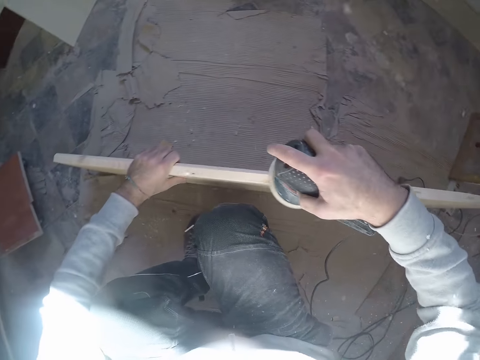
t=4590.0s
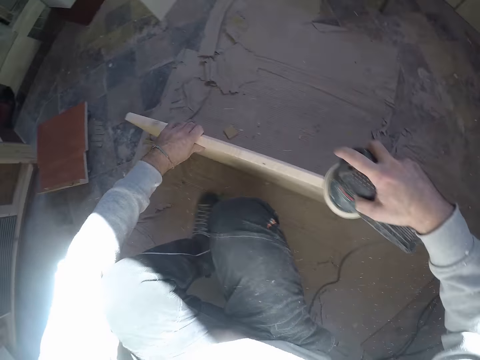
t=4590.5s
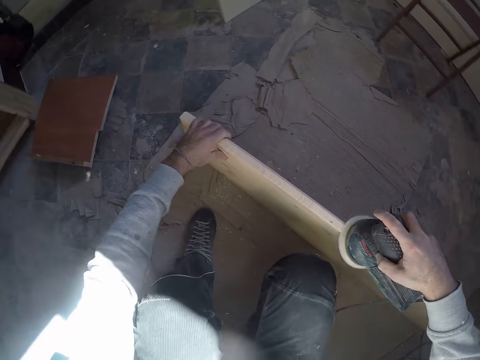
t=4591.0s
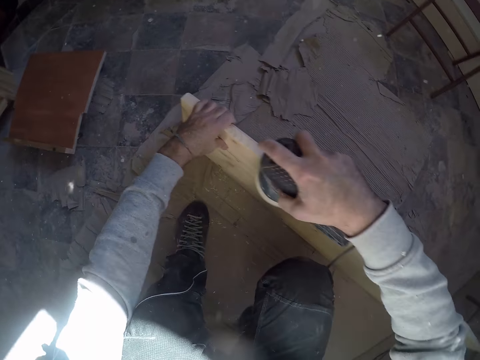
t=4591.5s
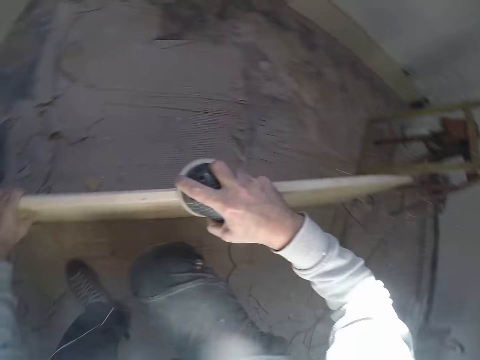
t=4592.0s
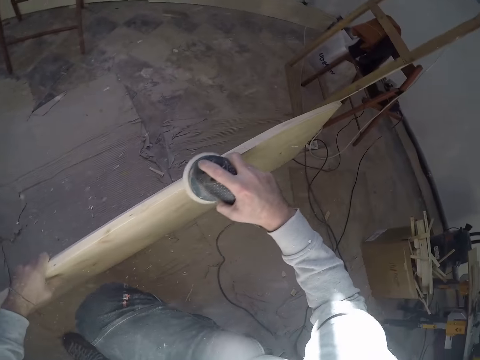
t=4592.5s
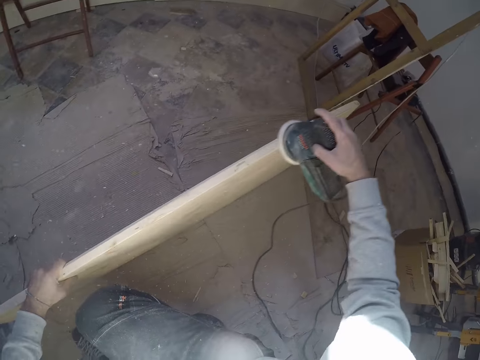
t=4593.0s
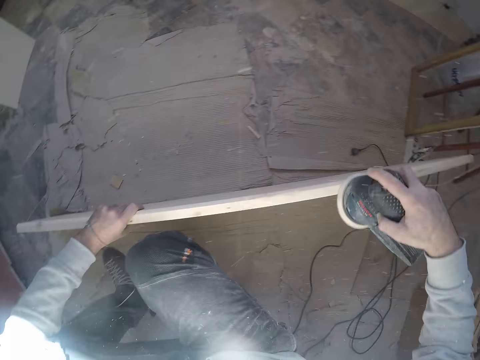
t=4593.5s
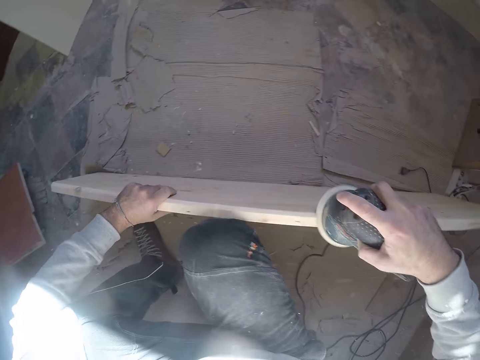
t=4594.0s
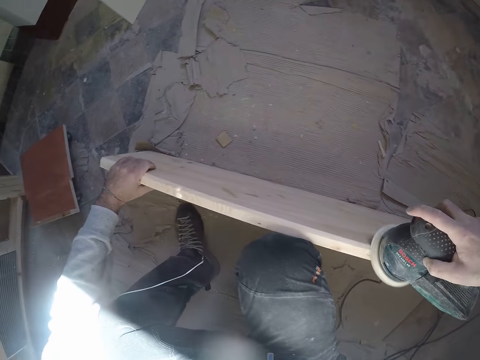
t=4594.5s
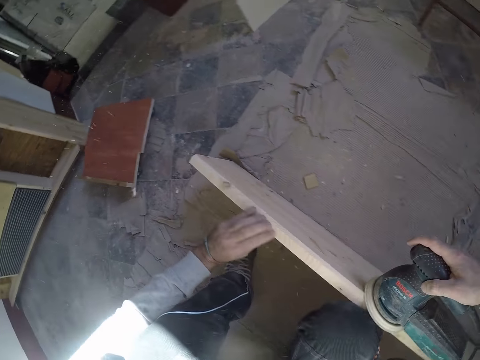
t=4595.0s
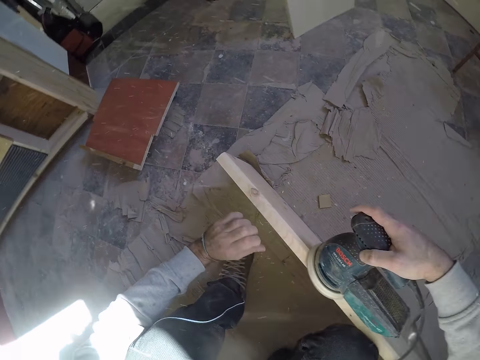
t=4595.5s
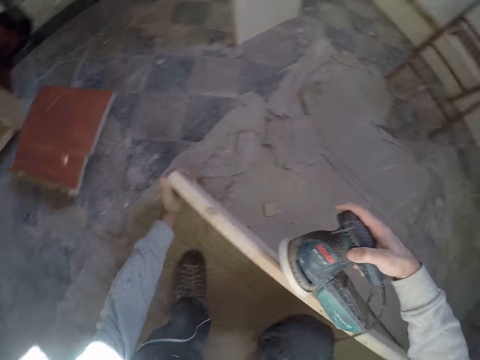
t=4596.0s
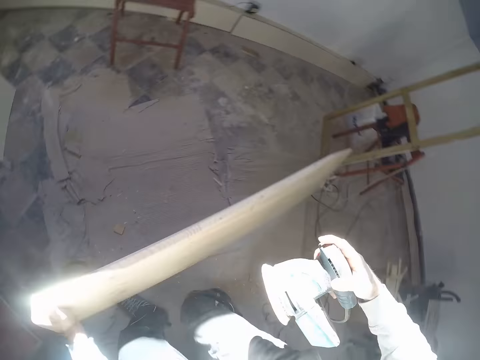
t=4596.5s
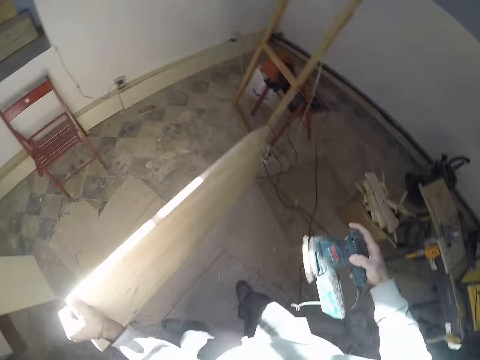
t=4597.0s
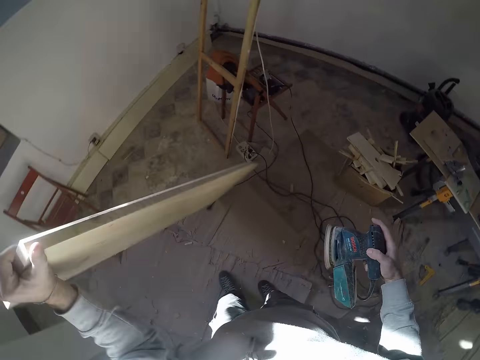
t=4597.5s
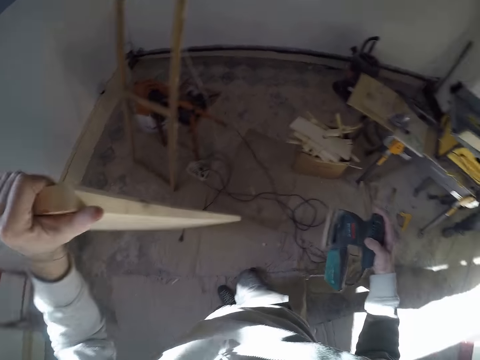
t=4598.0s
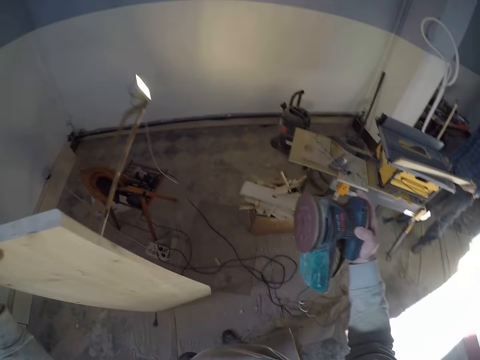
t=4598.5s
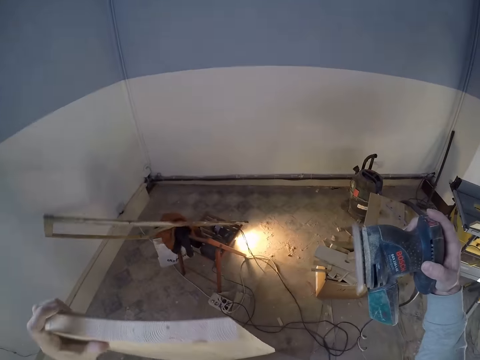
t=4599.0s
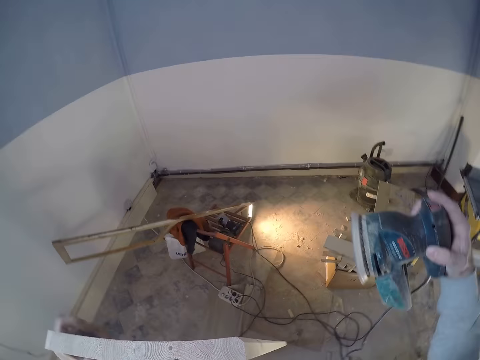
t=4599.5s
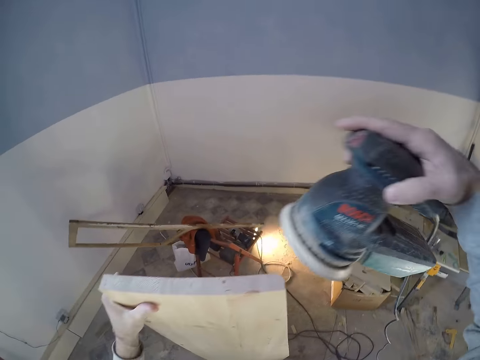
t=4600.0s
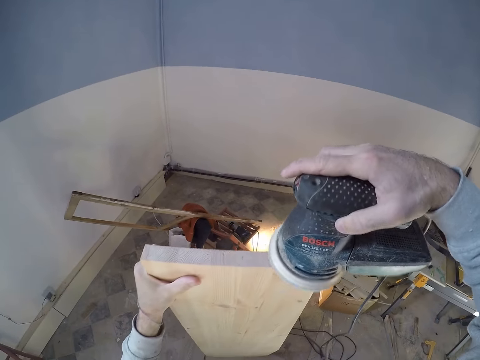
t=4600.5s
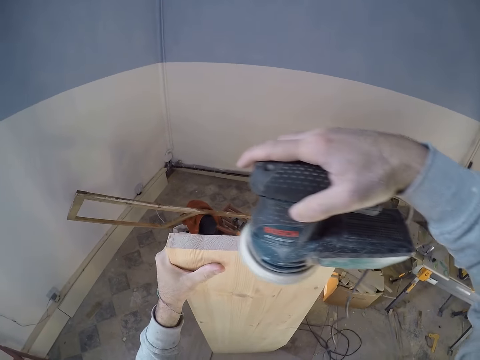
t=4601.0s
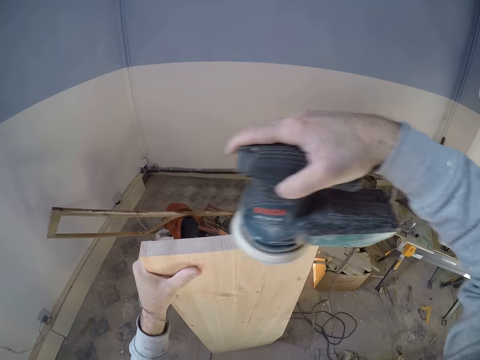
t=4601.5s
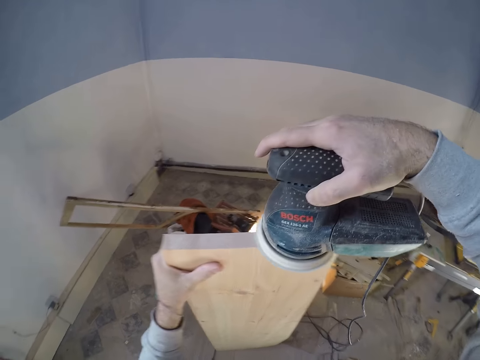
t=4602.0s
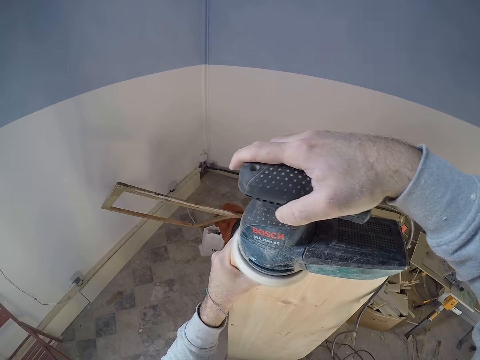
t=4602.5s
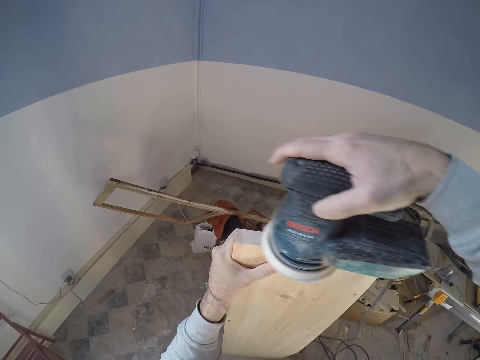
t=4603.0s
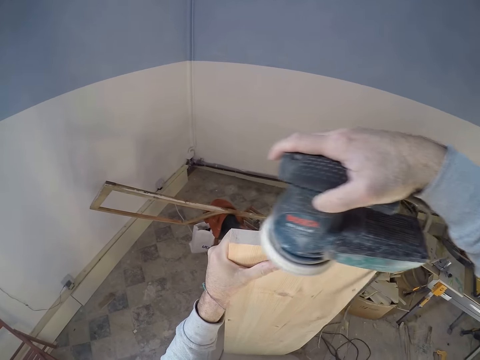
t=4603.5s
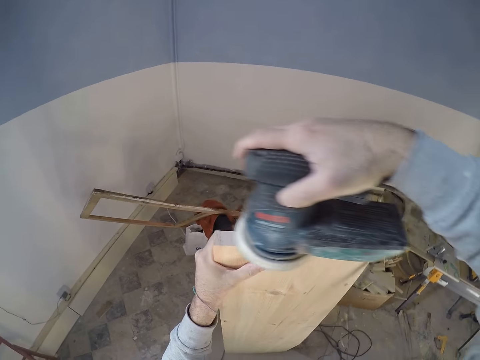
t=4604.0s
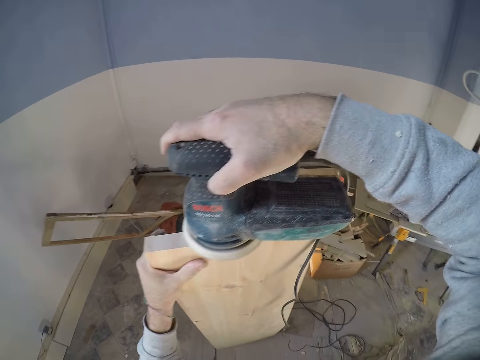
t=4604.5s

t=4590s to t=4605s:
The camera wearer holds the side of the board. He picks the wood with his left hand. He removes the sandpaper machine from the board. He stands up. He turns the board. He walks around. He smoothens the wood on the floor with the electric sander in his right hand.

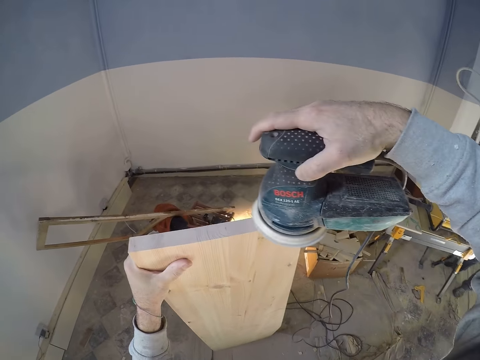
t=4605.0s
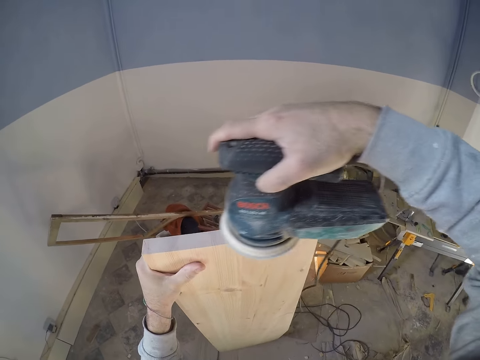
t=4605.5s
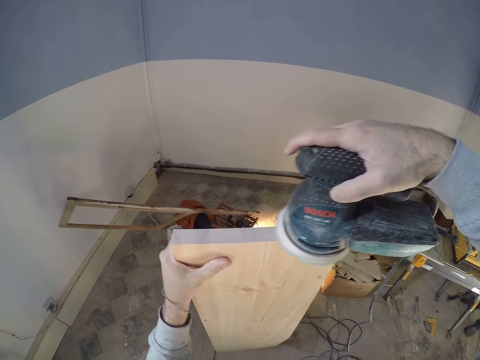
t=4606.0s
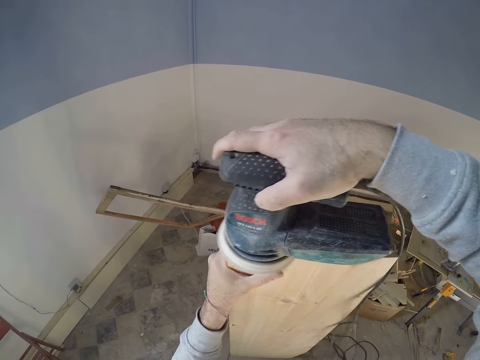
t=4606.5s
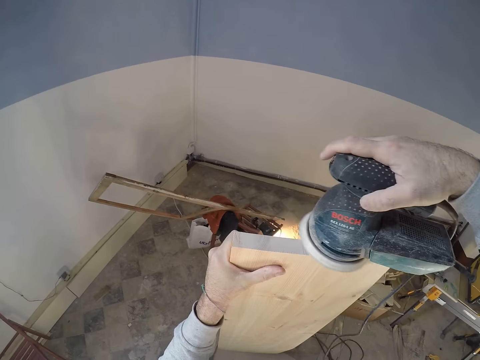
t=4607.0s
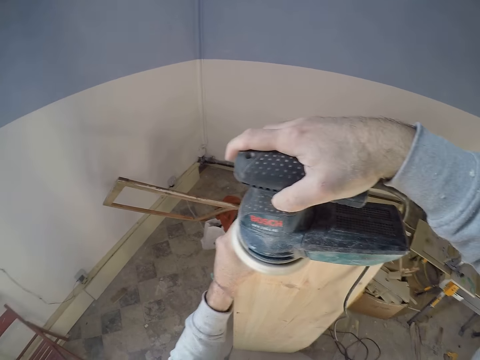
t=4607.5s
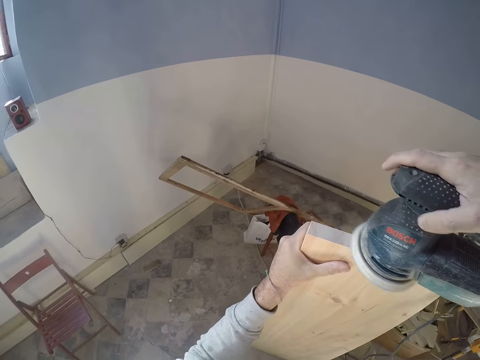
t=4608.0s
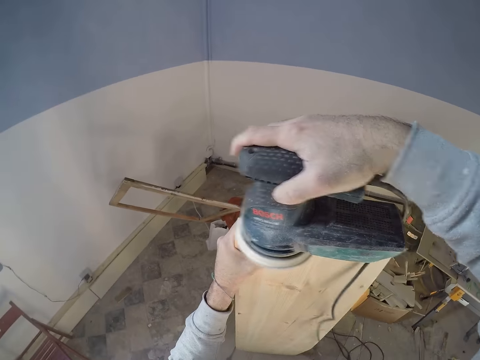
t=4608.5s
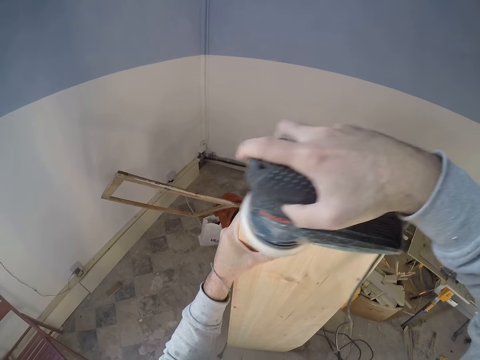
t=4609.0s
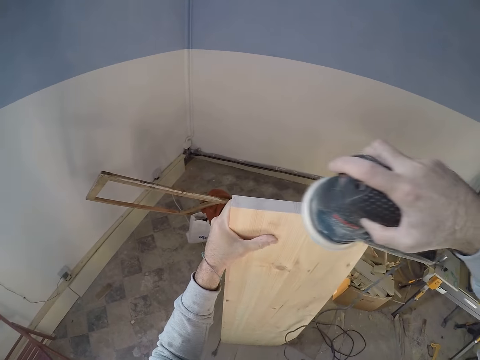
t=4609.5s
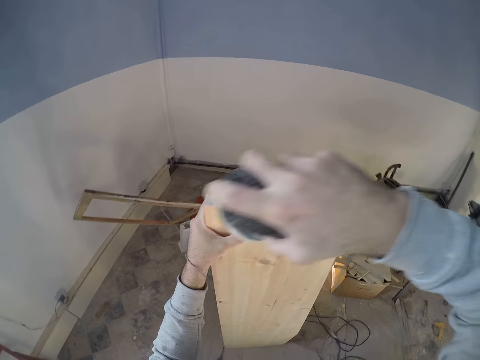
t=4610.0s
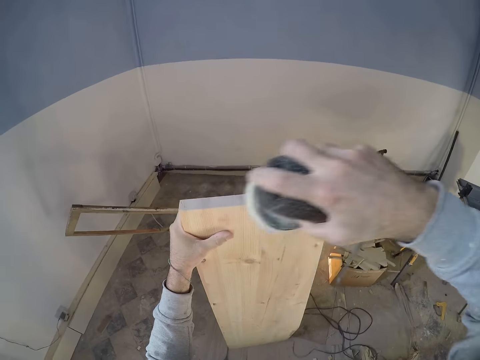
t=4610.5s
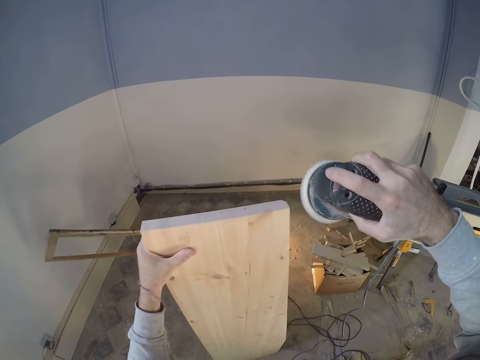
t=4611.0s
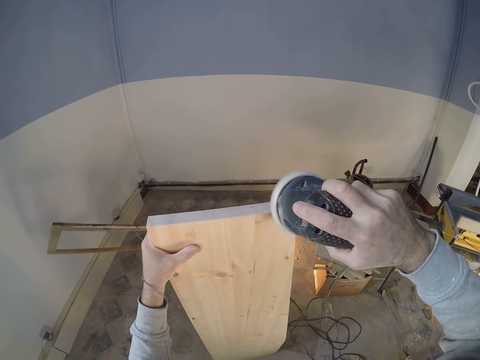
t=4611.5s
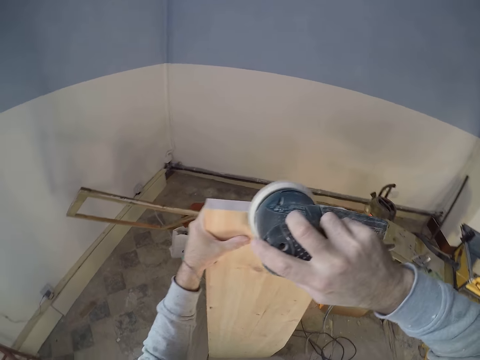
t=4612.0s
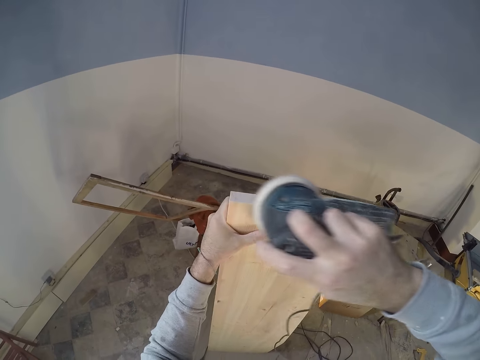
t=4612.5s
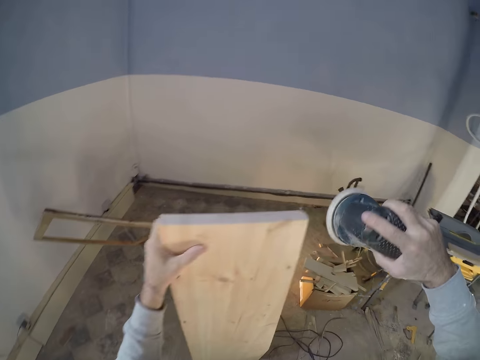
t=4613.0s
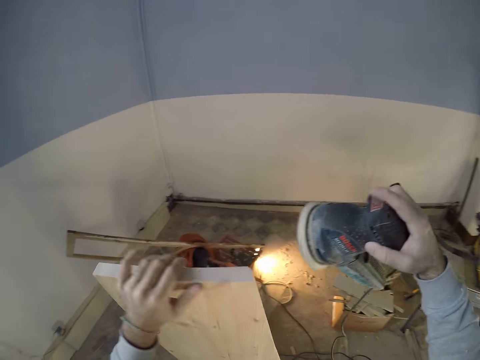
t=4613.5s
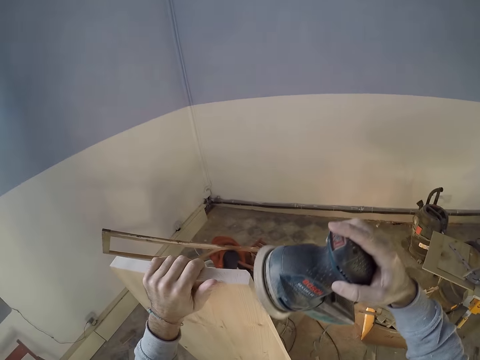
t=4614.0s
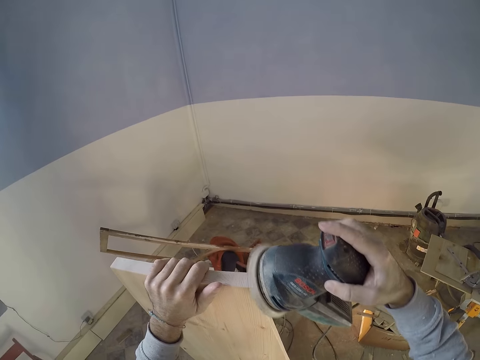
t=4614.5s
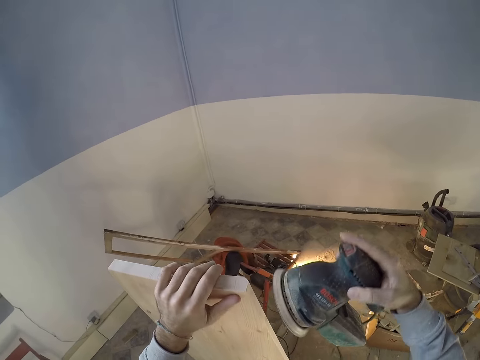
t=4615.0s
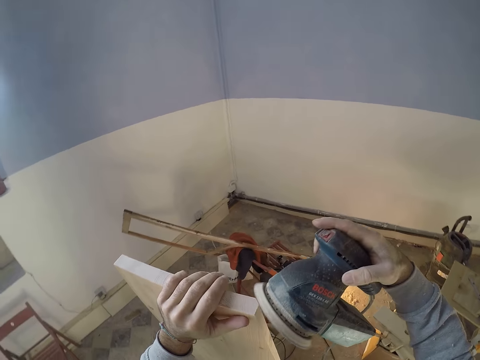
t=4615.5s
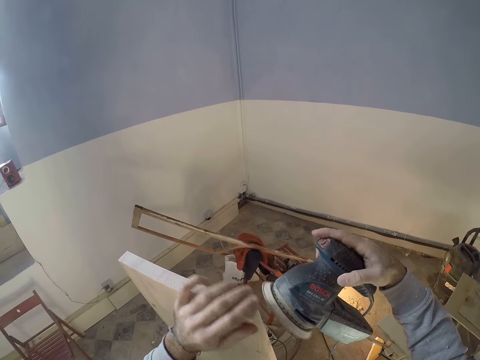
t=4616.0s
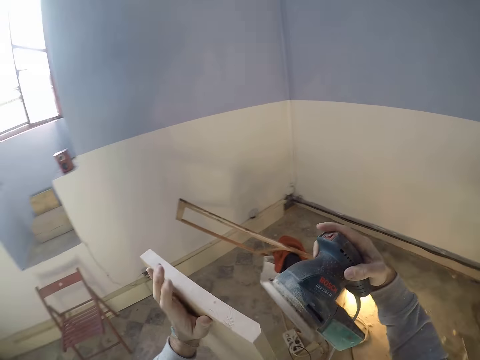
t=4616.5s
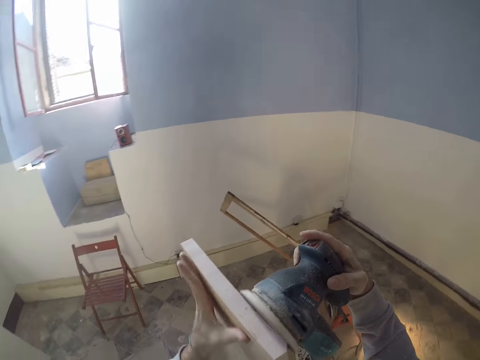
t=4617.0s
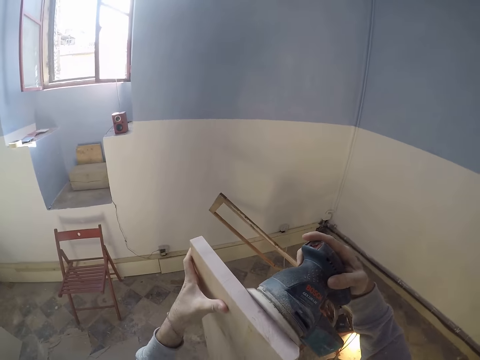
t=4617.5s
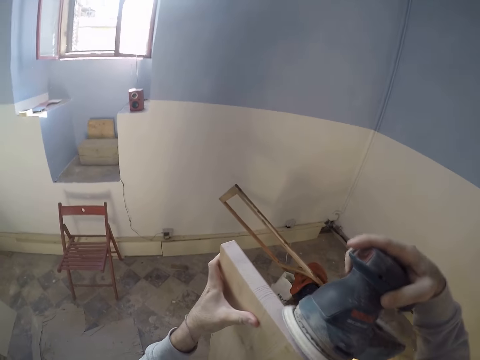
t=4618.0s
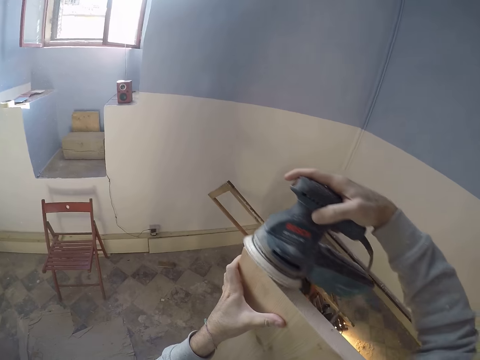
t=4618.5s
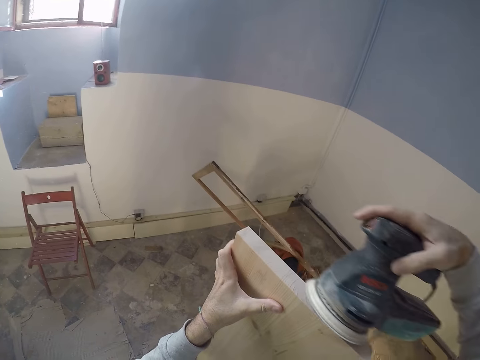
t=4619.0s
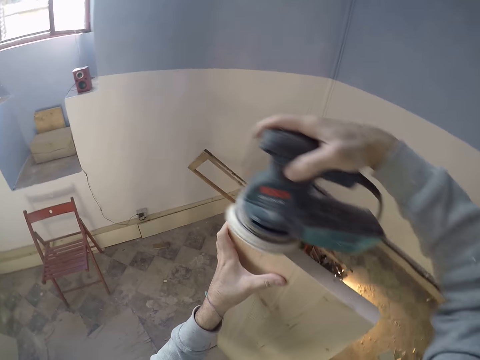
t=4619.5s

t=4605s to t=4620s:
The camera wearer removes the sandpaper machine from the board. They sandpaper part of the board. They wipe the board edge. They sandpaper the board.
